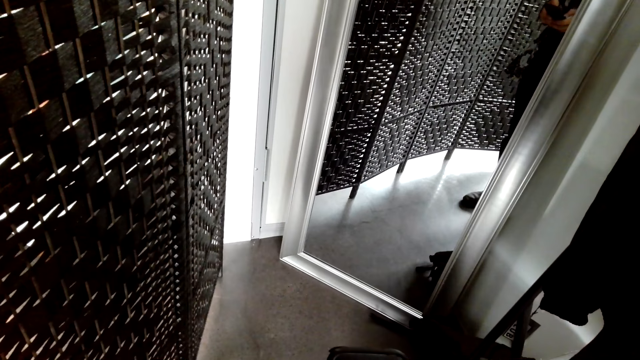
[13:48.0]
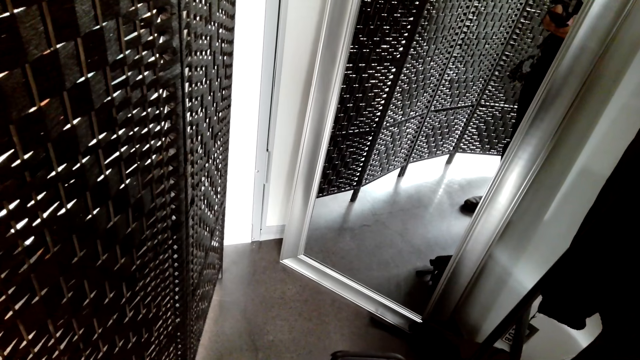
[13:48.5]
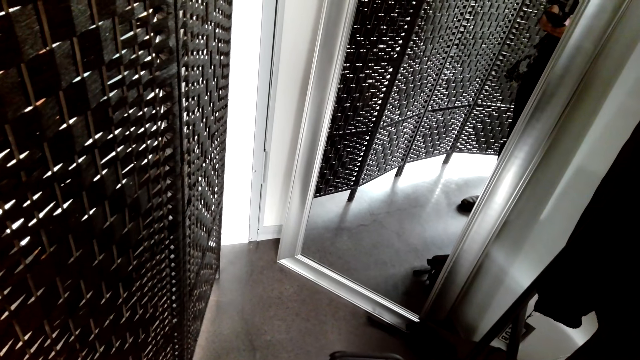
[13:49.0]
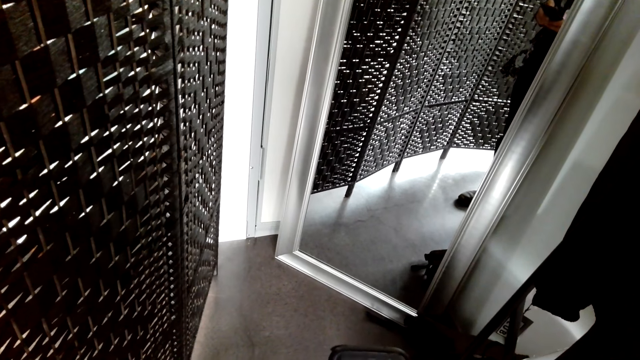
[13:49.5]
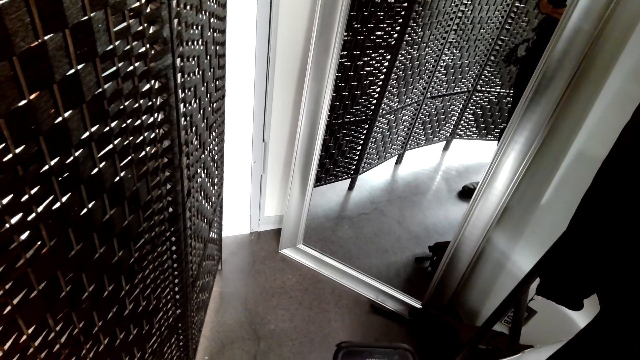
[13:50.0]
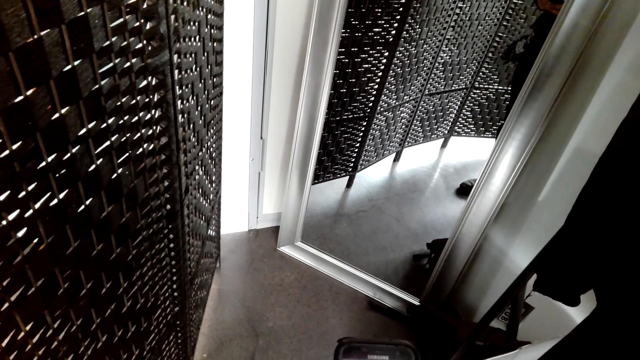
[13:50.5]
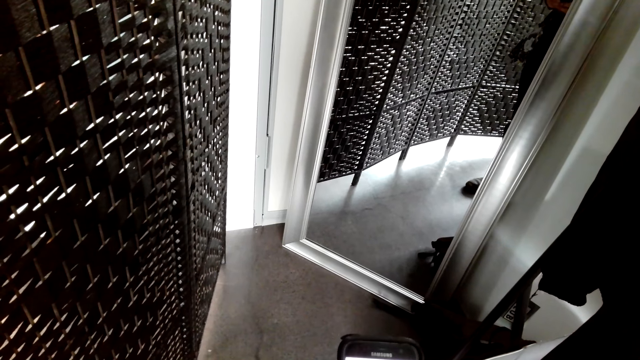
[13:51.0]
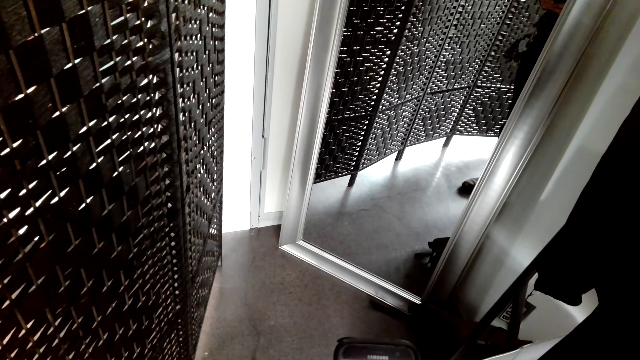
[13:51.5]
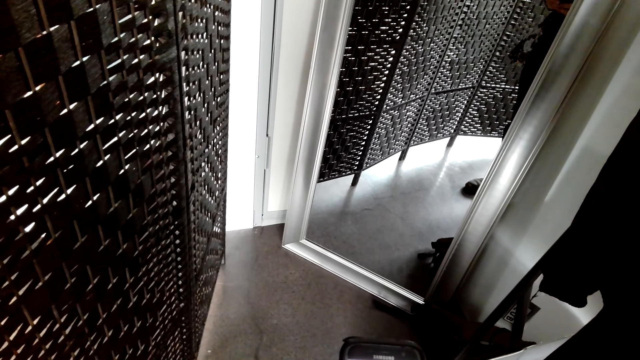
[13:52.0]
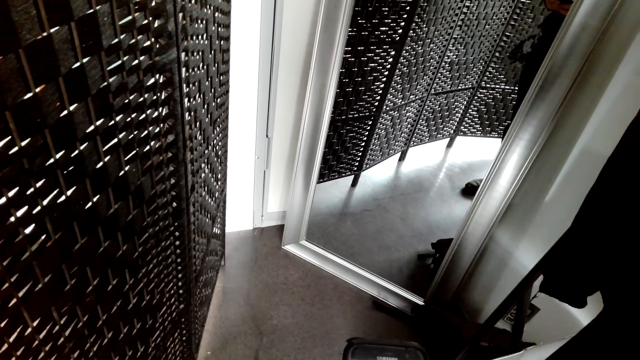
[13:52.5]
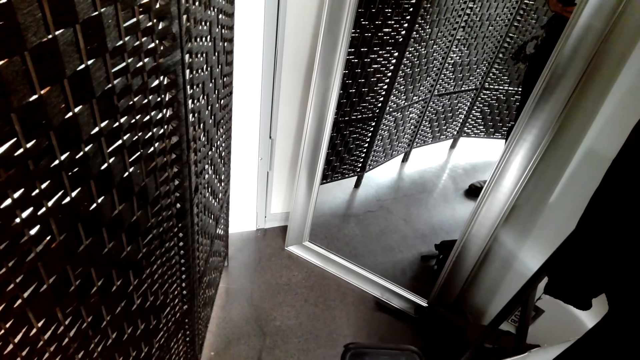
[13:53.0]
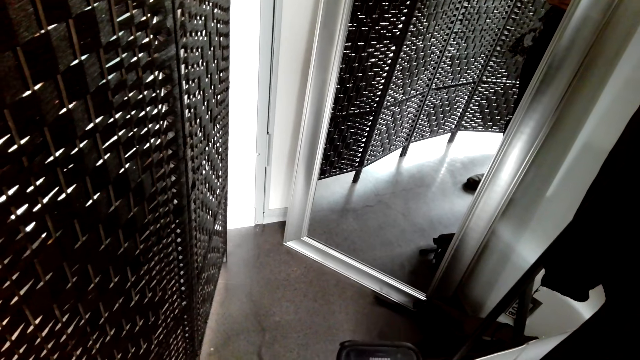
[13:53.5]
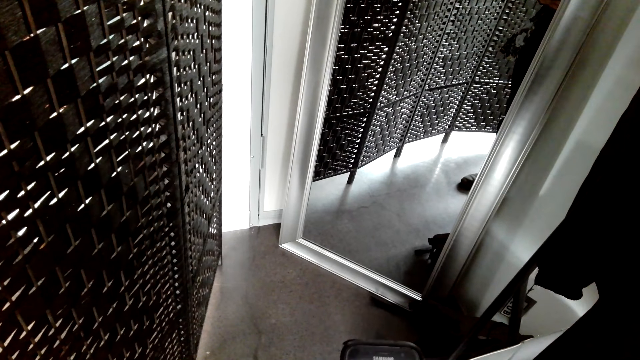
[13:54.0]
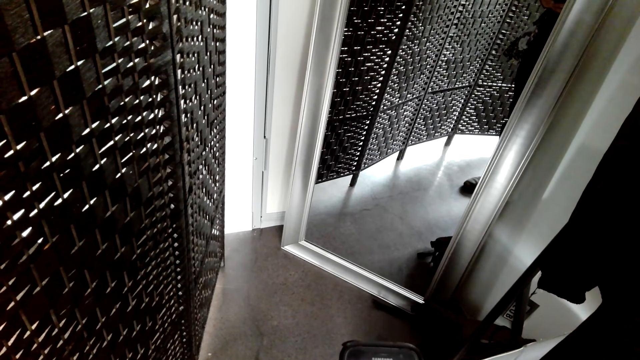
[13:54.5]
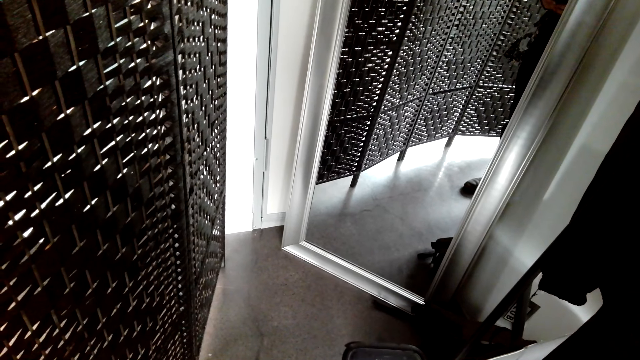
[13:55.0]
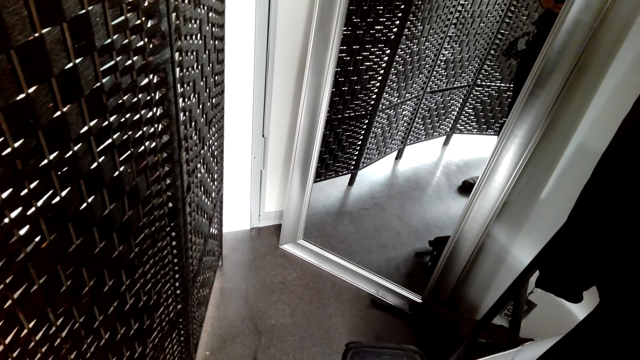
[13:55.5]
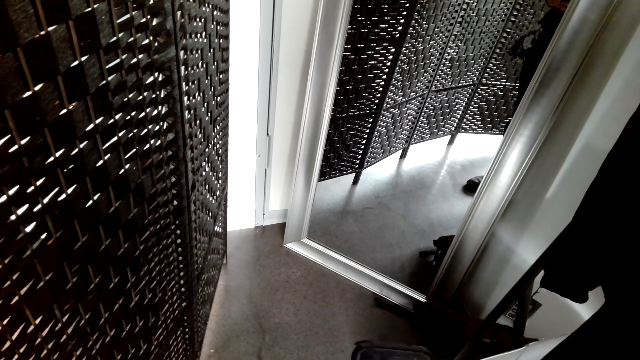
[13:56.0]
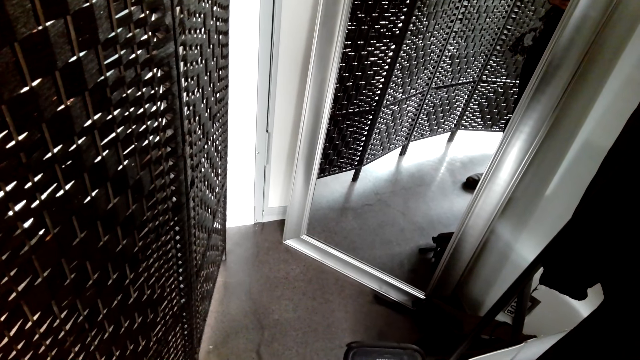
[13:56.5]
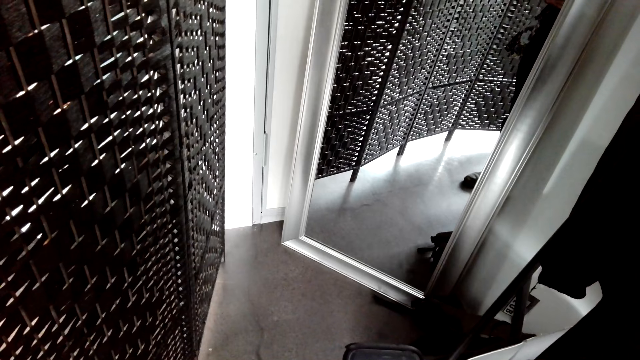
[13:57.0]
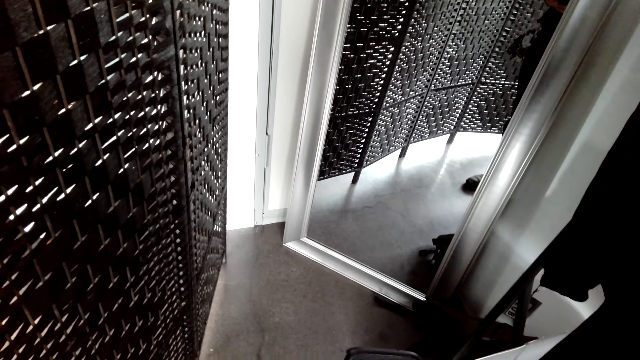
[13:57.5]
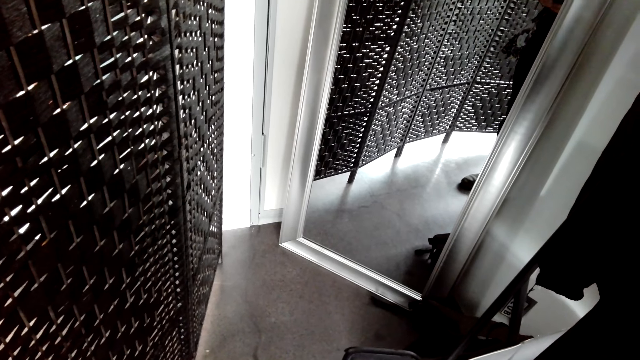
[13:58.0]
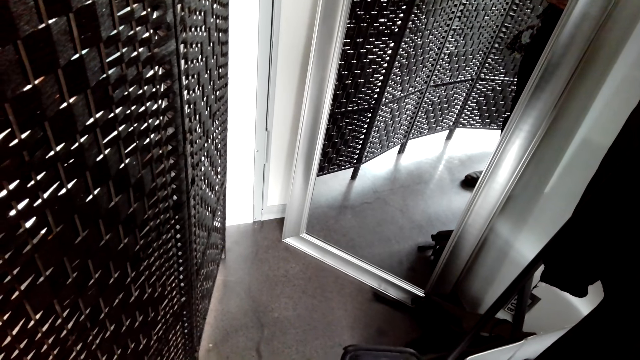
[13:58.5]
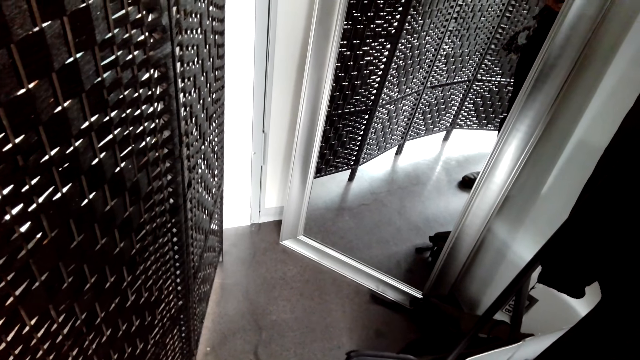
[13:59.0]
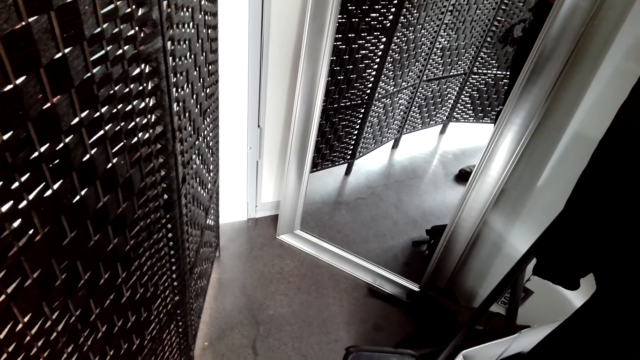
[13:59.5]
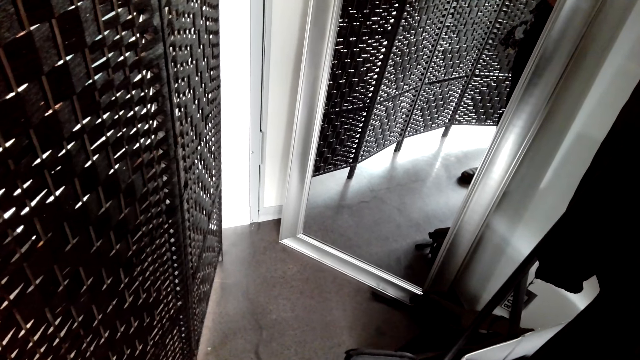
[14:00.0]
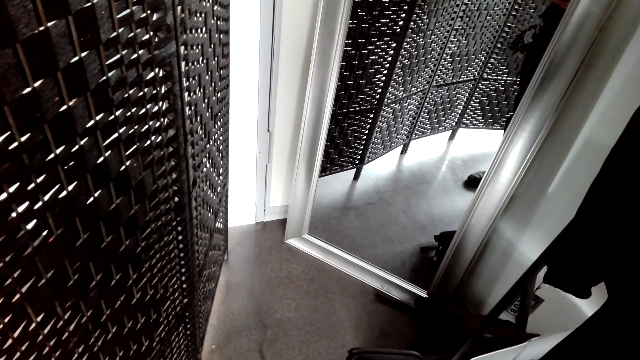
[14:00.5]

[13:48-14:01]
The camera wearer holds a phone. They look in the mirror.

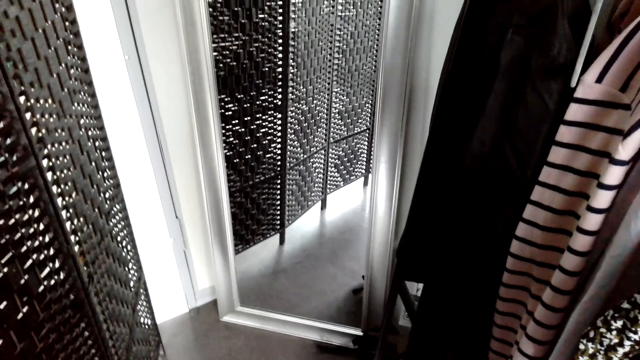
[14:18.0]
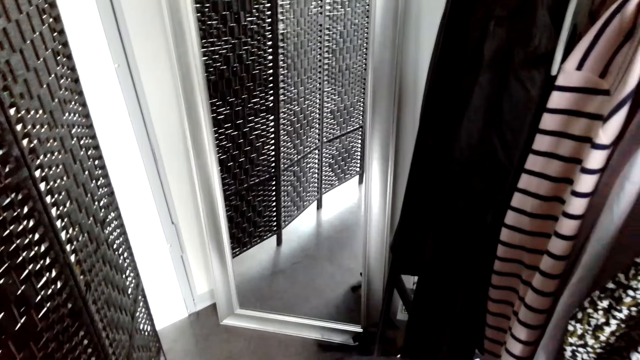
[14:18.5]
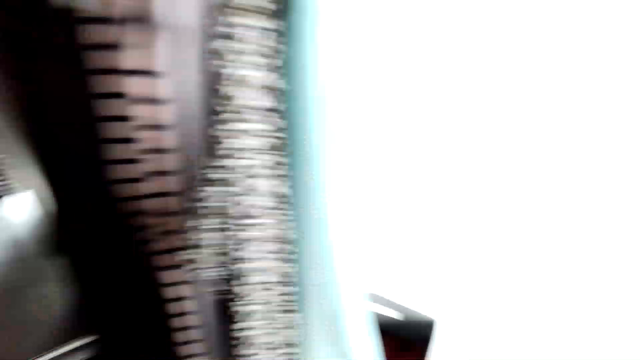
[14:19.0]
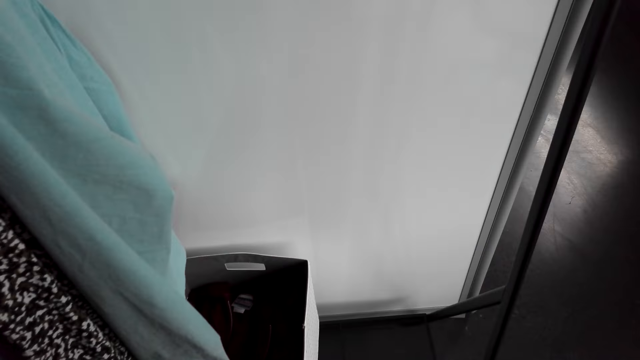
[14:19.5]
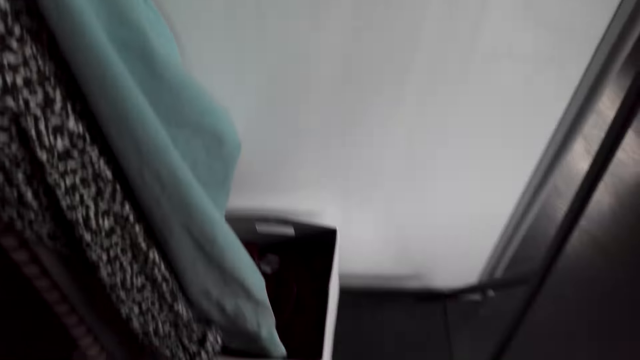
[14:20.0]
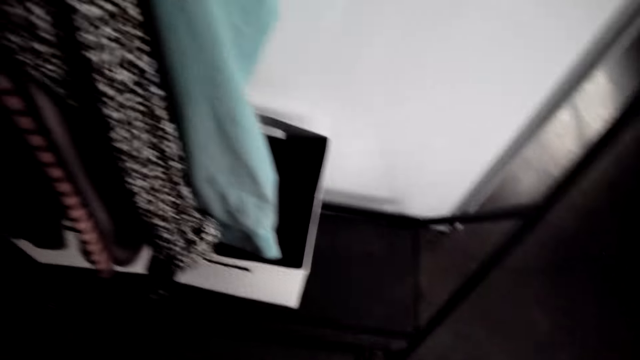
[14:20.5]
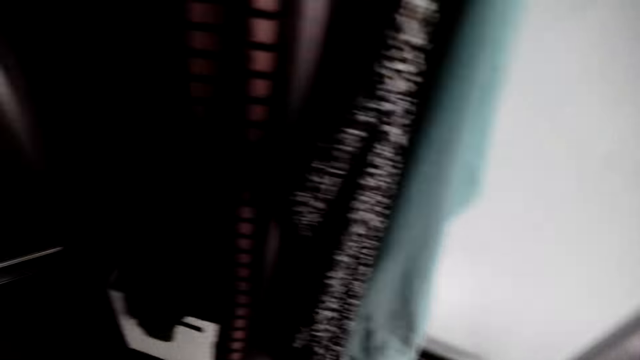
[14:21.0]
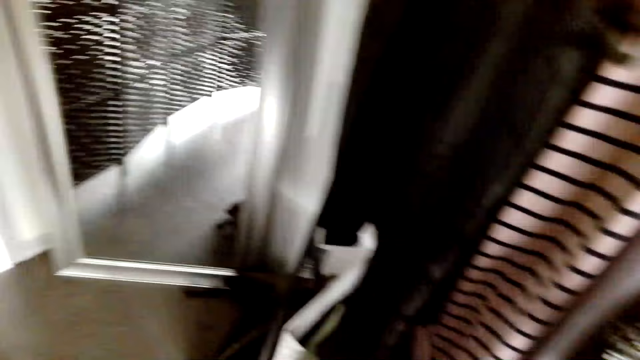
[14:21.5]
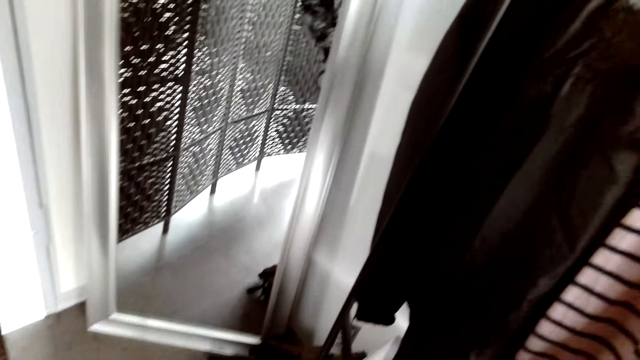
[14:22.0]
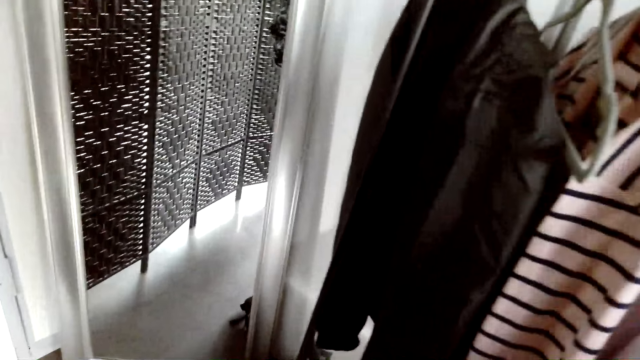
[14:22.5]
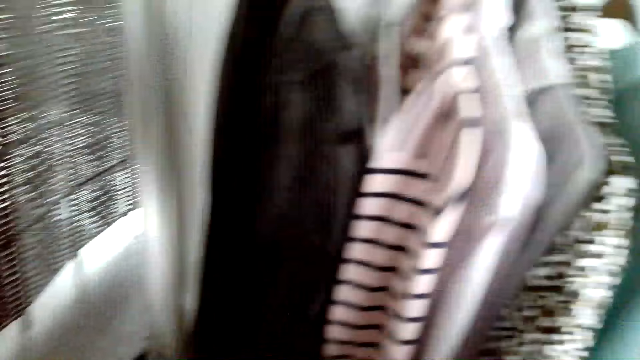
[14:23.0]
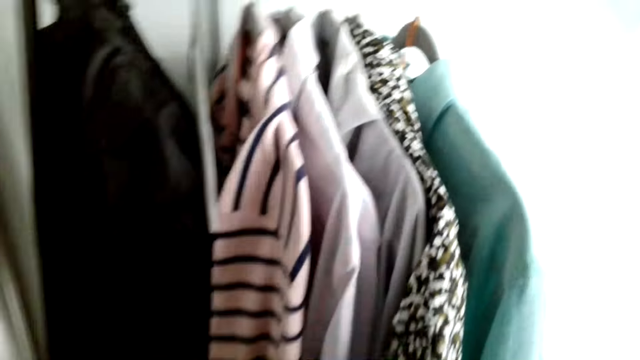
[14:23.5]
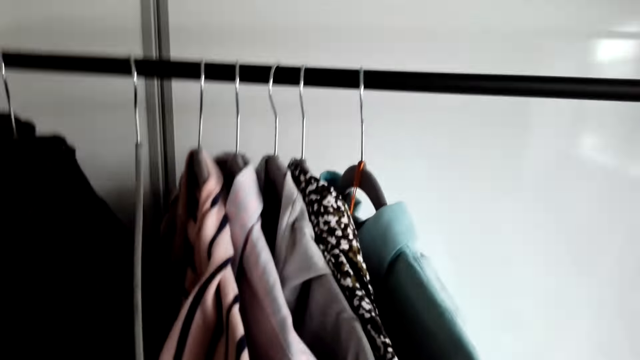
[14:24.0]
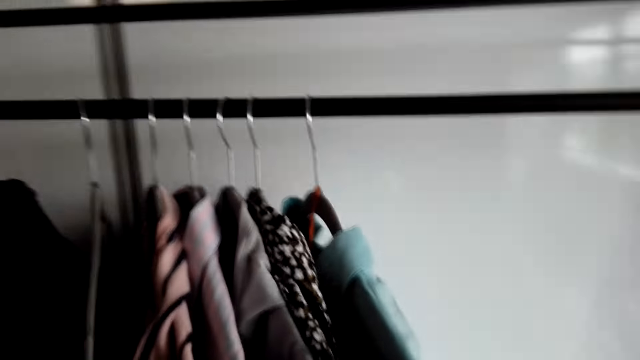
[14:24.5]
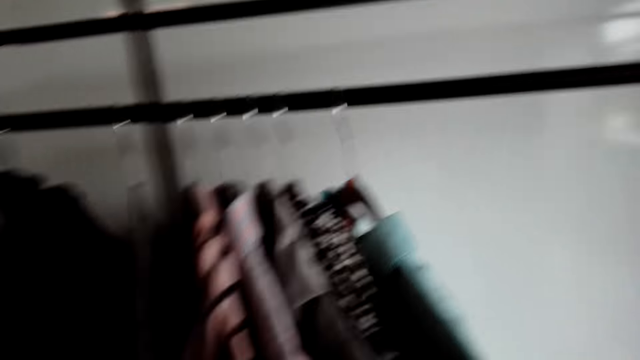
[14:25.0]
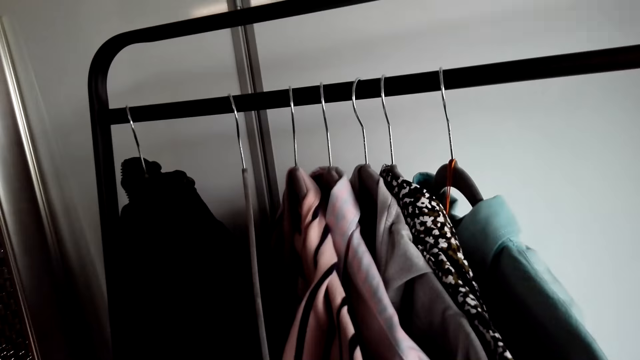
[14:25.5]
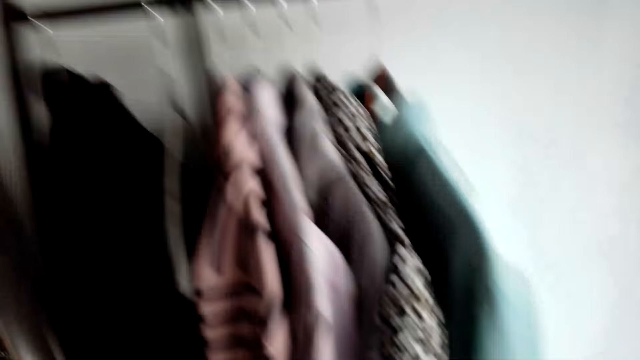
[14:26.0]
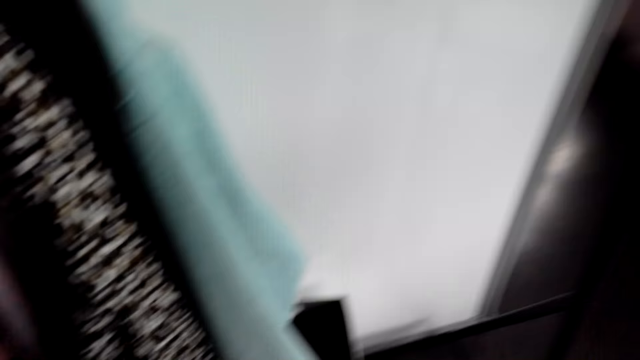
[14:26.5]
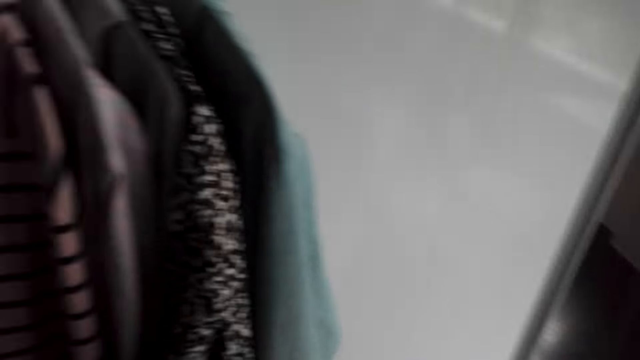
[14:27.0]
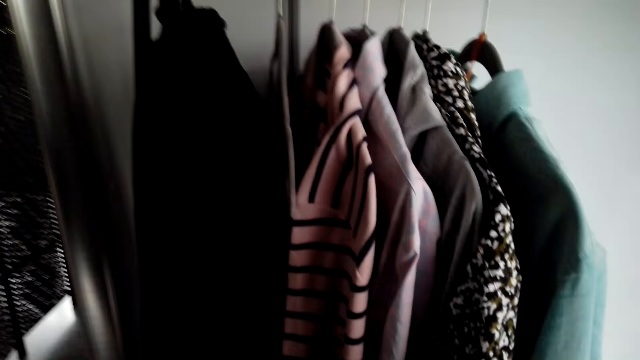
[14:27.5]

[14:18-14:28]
The camera wearer looks around the house. They look around.
